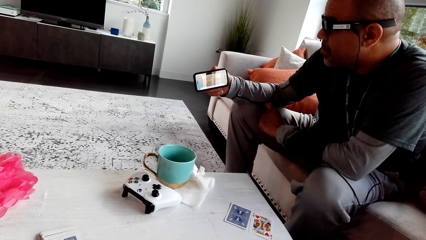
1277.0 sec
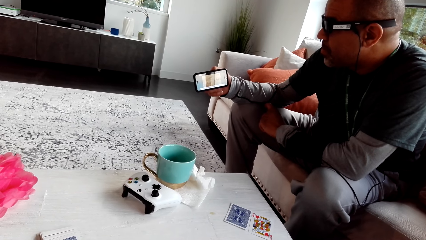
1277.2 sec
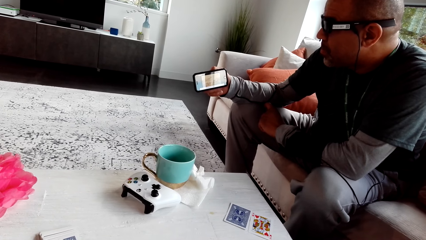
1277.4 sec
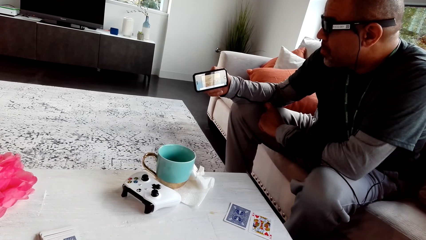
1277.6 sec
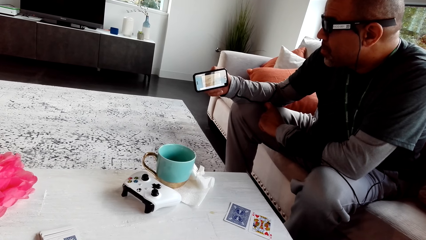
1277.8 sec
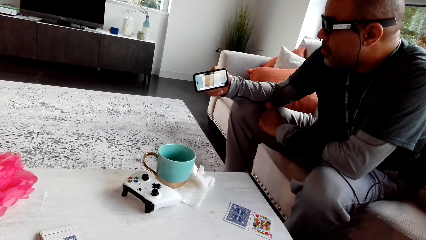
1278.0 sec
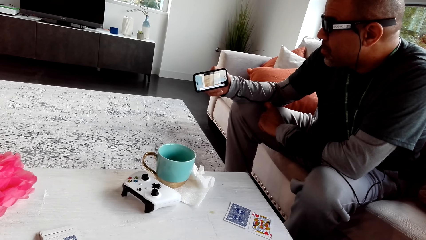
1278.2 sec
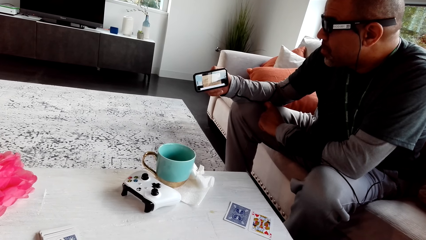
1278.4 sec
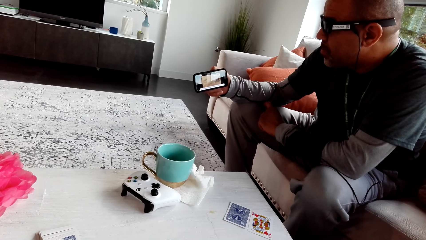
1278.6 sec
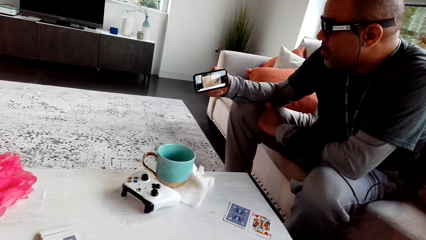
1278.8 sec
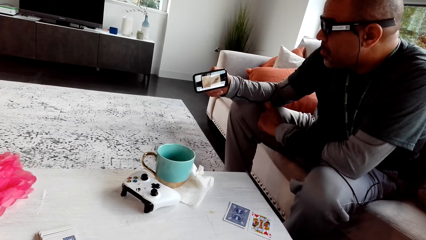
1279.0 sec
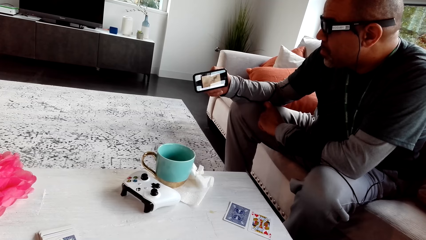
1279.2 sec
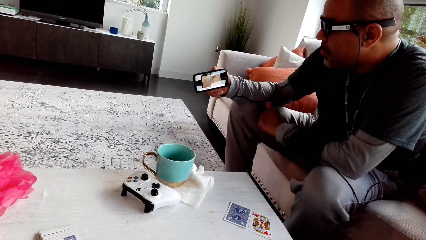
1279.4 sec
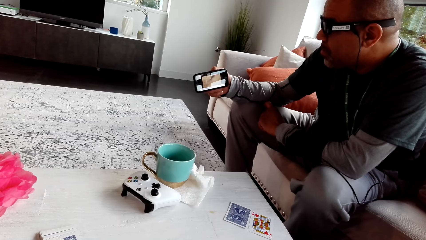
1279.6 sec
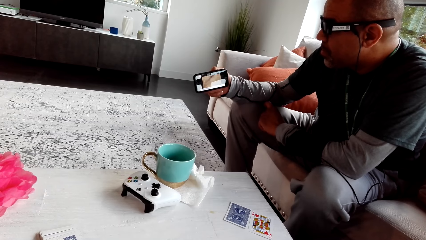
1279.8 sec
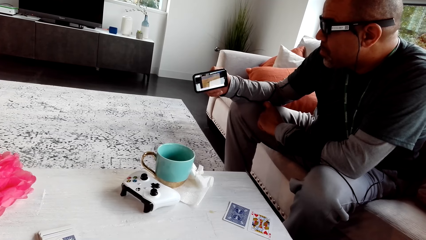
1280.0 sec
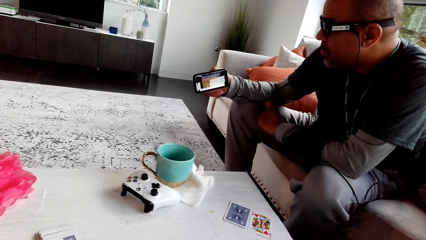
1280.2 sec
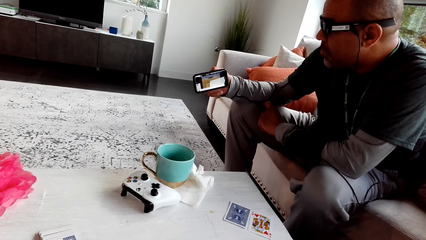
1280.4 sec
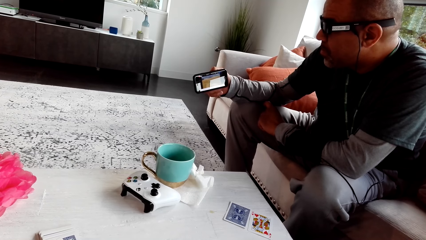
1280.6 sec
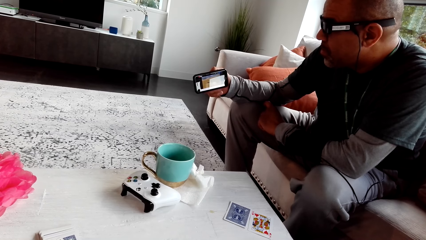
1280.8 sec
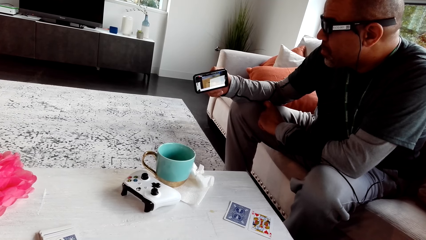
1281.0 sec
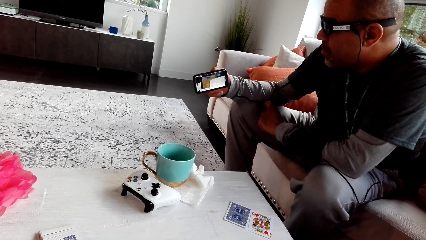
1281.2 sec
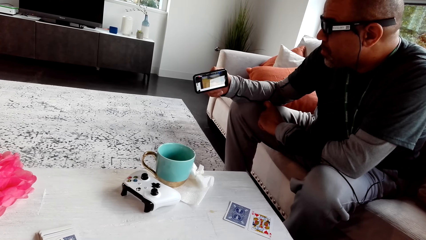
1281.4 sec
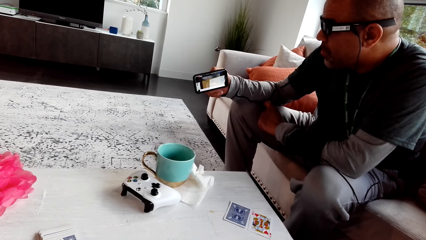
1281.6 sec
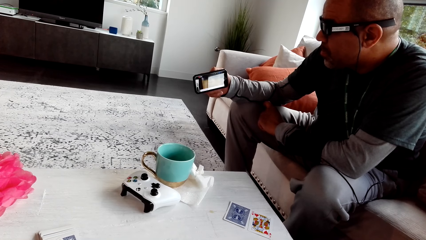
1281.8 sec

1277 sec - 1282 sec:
The camera wearer looks at the man's phone.

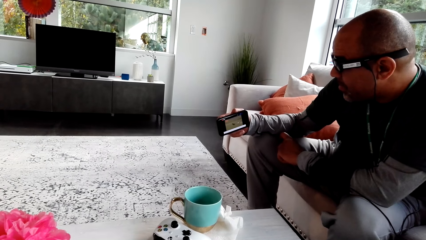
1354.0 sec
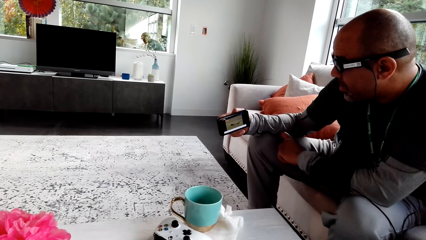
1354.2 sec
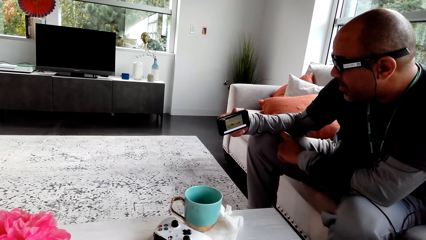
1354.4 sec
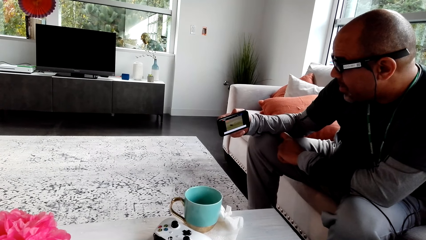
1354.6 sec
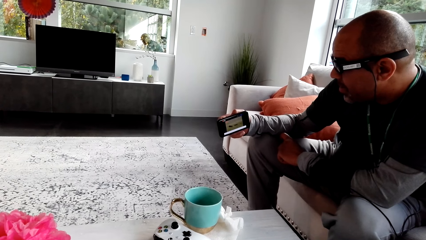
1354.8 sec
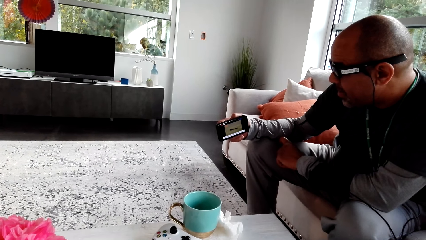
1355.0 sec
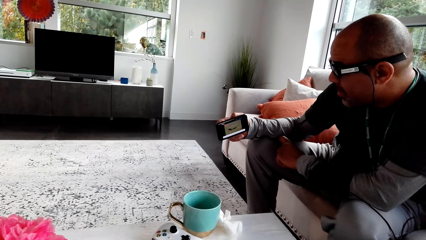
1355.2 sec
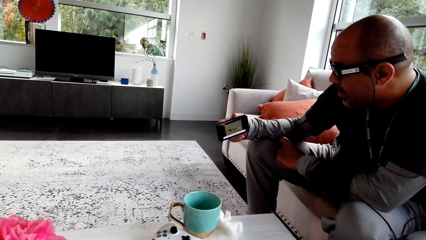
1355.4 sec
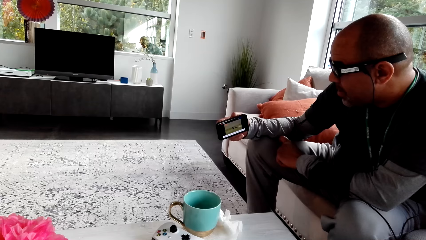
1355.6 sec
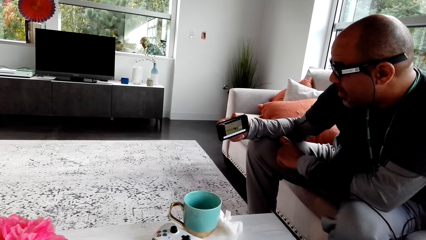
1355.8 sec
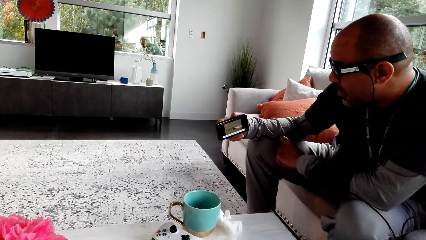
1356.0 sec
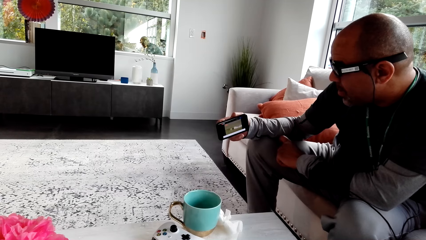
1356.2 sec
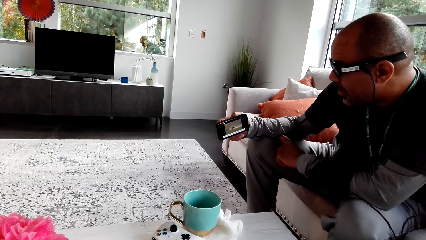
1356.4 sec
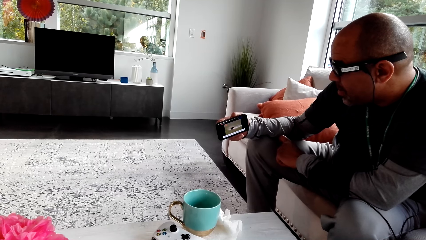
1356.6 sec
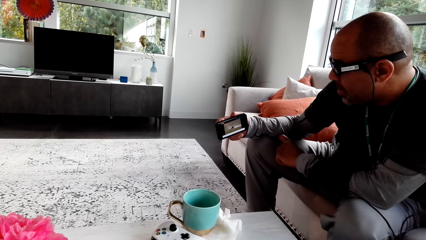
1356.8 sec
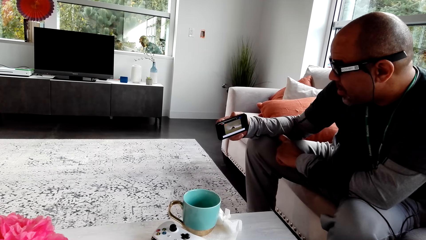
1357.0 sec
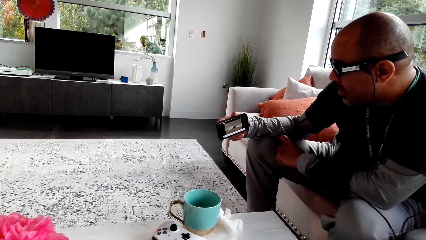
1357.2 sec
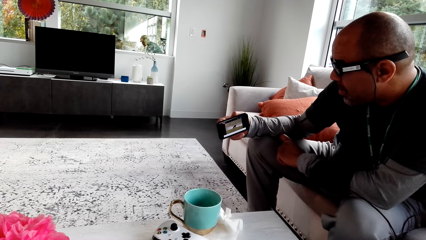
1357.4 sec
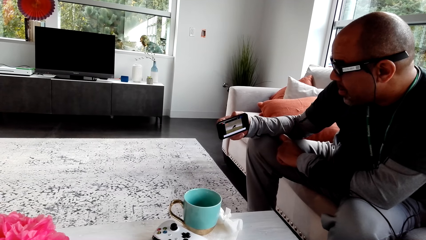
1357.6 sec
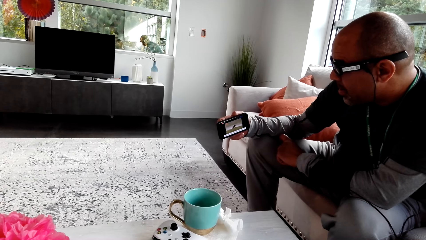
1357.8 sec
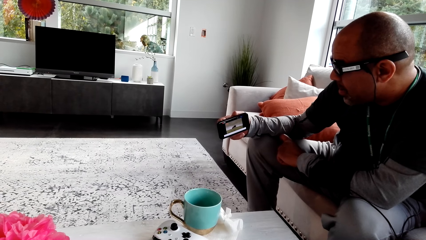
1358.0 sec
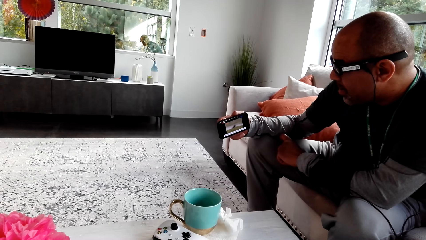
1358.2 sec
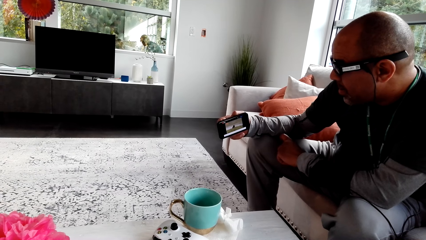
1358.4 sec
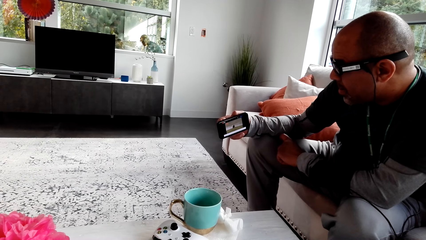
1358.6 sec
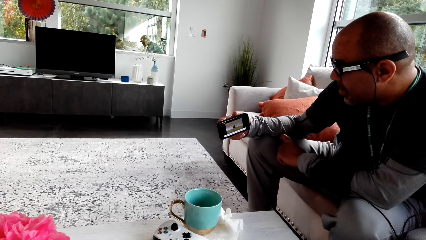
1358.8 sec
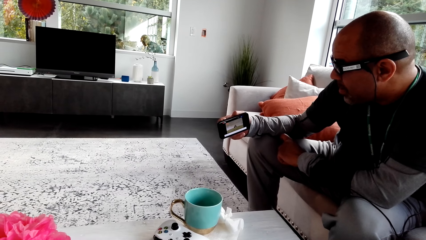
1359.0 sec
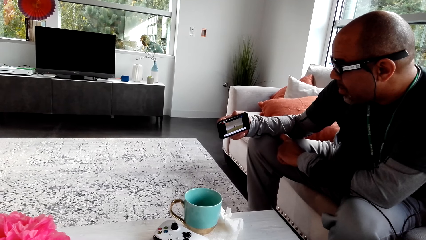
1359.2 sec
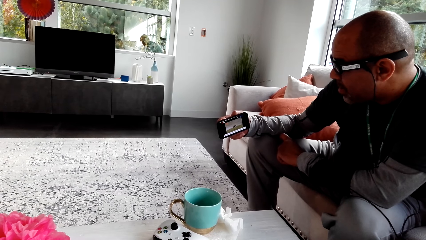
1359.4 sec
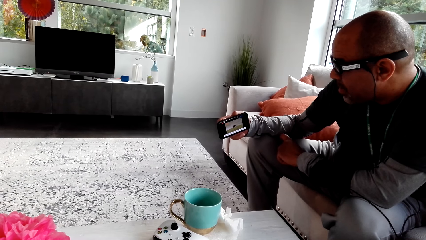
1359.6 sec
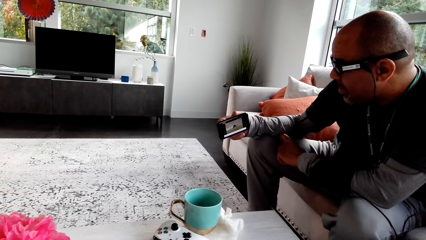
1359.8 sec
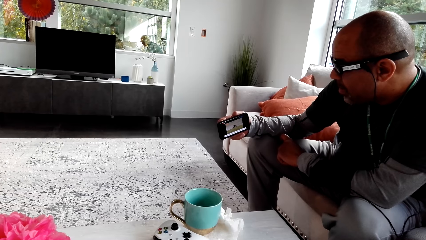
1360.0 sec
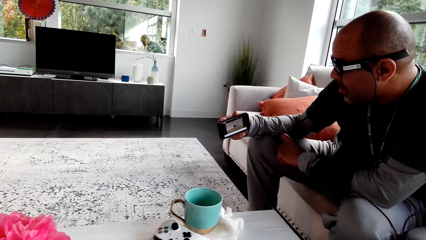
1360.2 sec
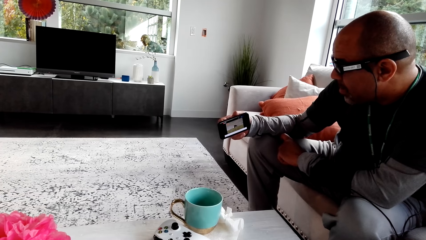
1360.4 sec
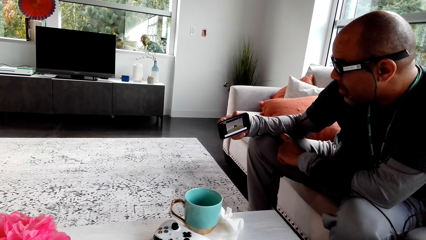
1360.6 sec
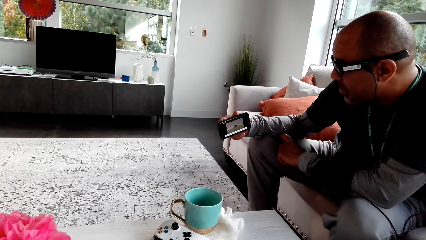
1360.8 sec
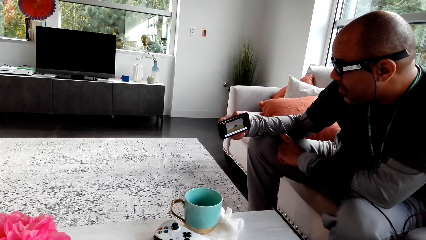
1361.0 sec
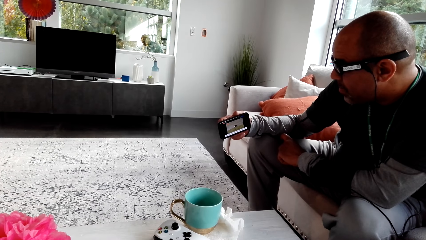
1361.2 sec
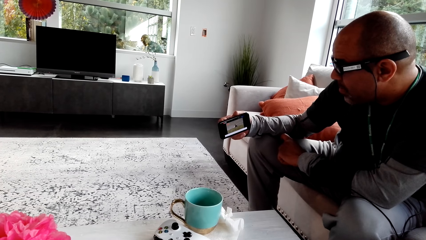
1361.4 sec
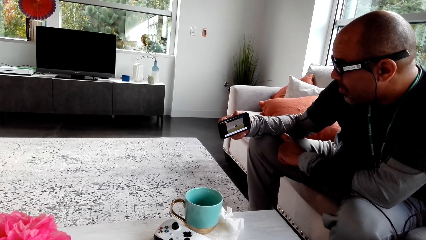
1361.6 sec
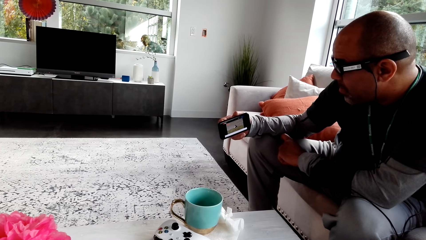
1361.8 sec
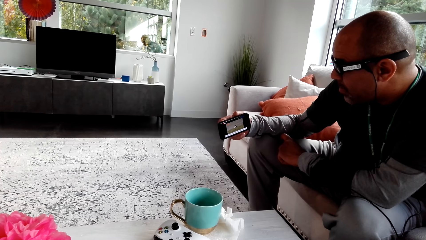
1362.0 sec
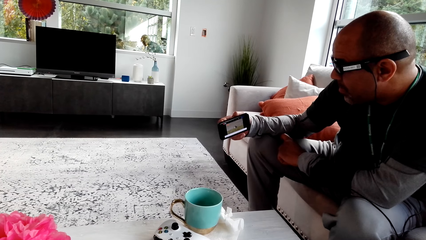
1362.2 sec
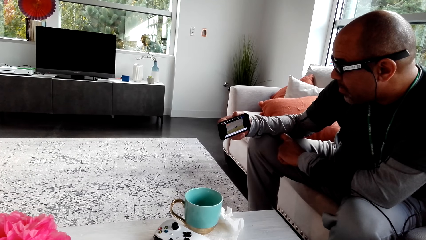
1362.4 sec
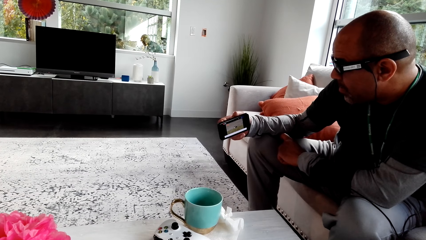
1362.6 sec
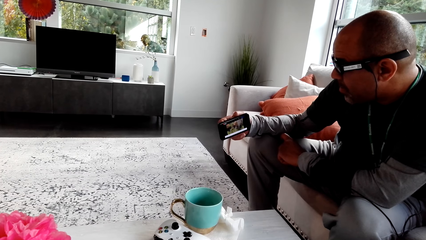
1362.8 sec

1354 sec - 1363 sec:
The camera wearer talks to a man. They look at the man's phone.

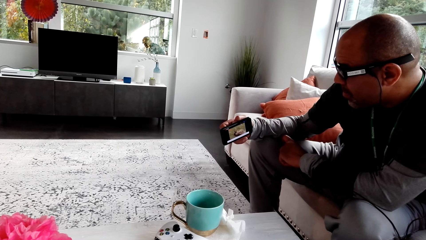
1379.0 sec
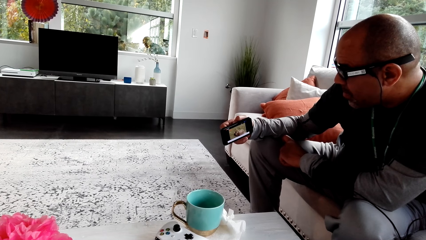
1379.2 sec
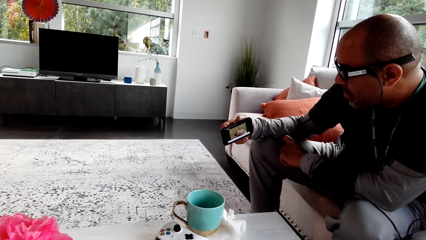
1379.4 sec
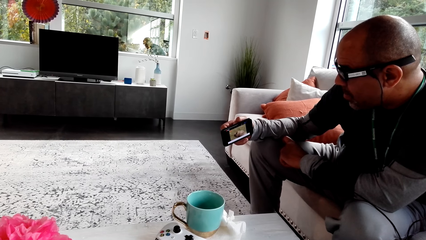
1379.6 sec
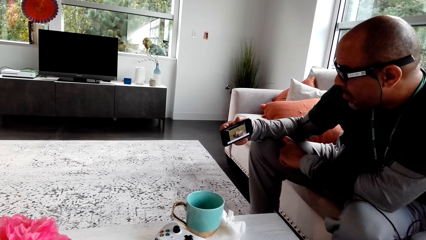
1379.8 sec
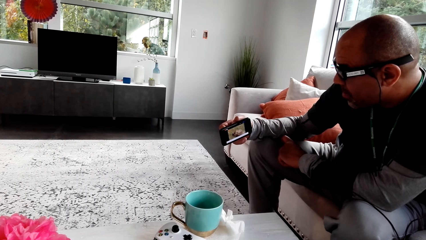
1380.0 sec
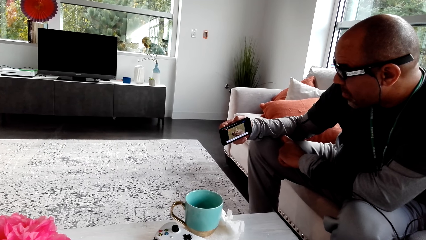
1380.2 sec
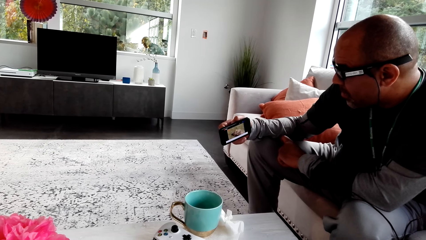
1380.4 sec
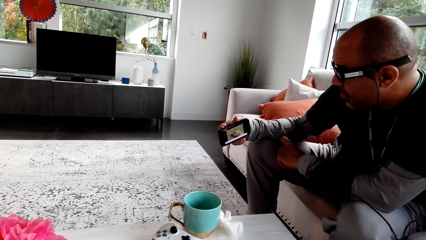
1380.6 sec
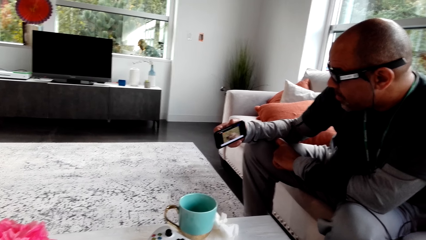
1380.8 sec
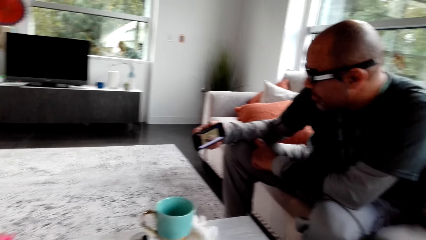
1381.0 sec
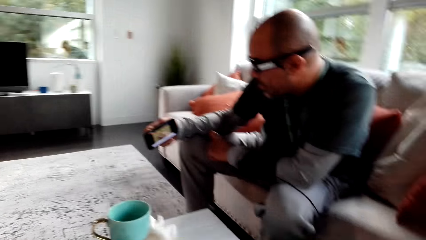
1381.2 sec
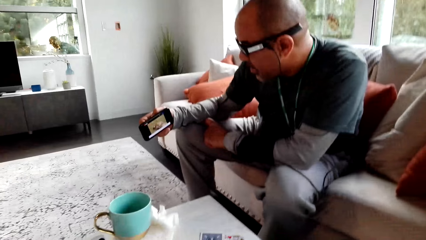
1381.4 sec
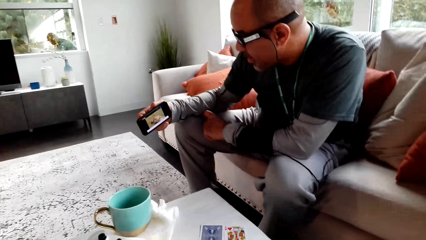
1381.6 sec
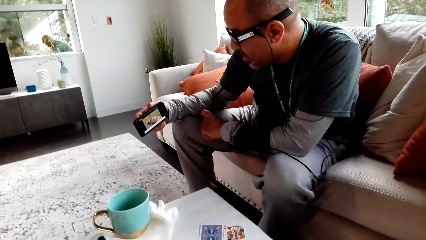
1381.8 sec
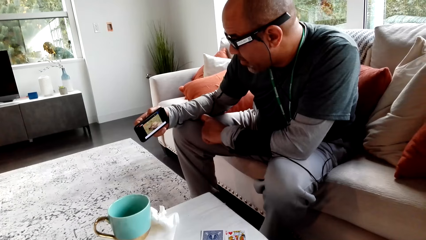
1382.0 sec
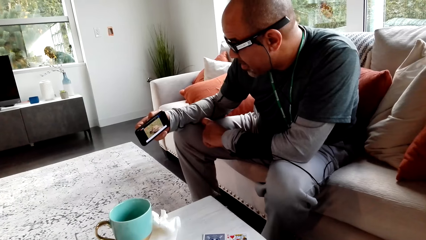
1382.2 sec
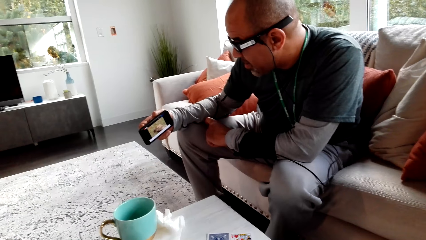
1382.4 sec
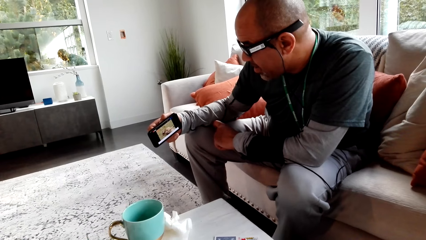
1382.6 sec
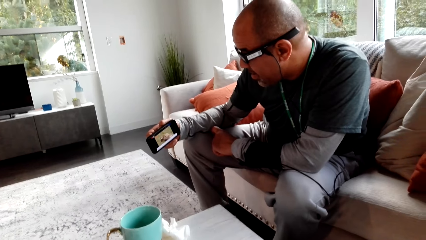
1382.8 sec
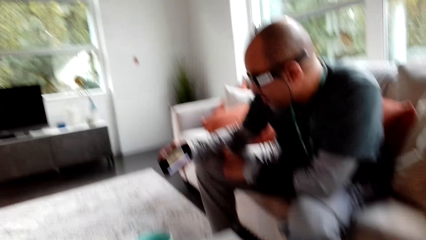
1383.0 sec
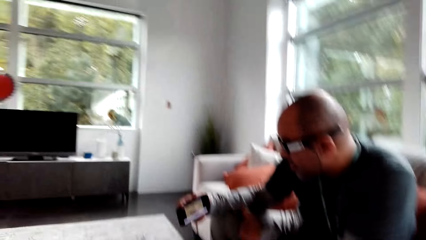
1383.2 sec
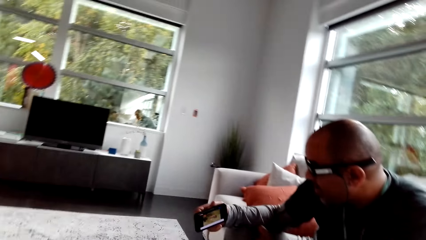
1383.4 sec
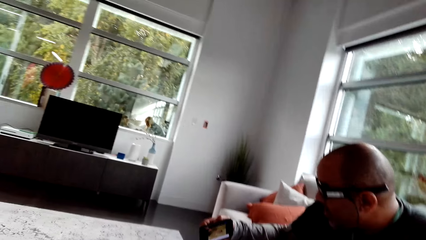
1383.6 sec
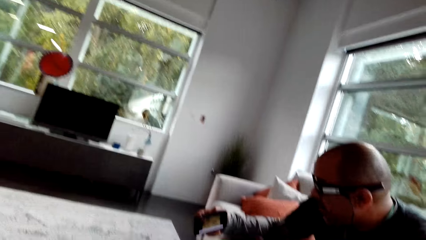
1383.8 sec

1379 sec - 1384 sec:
The camera wearer talks to a man. The man talks to the camera wearer.
